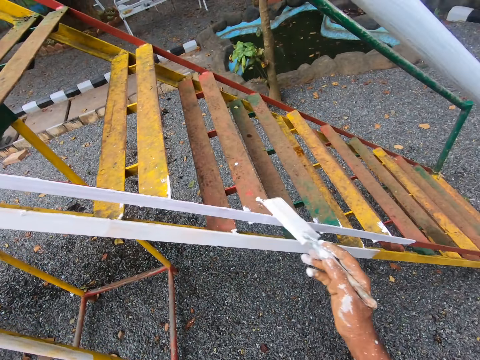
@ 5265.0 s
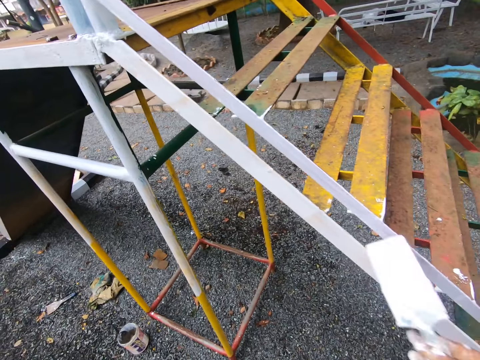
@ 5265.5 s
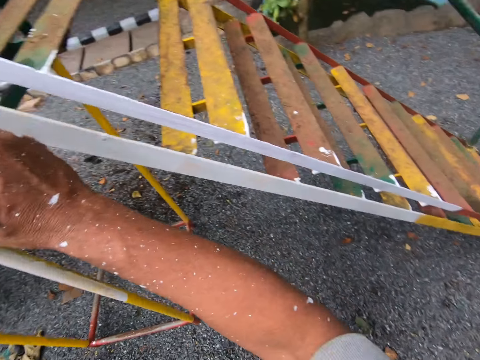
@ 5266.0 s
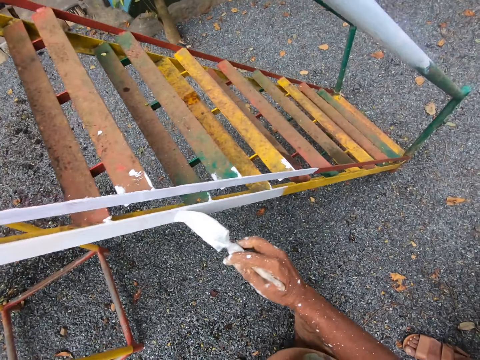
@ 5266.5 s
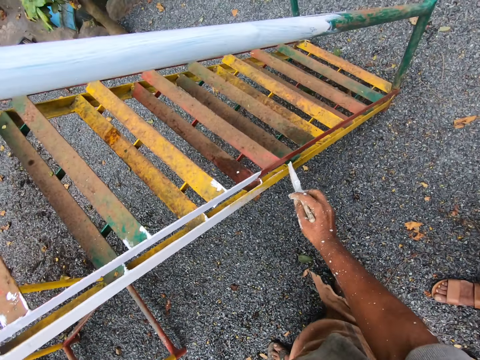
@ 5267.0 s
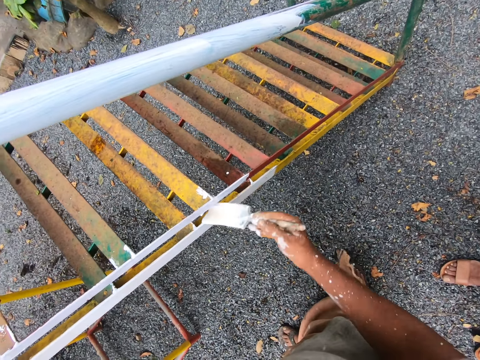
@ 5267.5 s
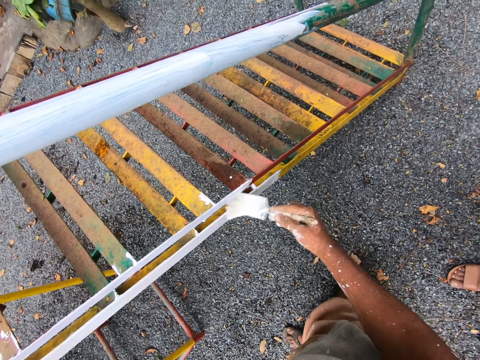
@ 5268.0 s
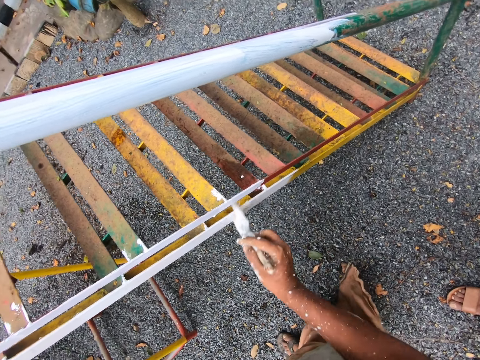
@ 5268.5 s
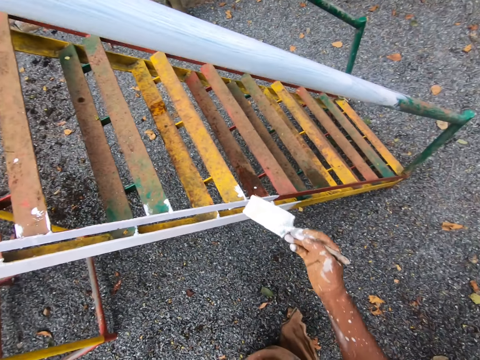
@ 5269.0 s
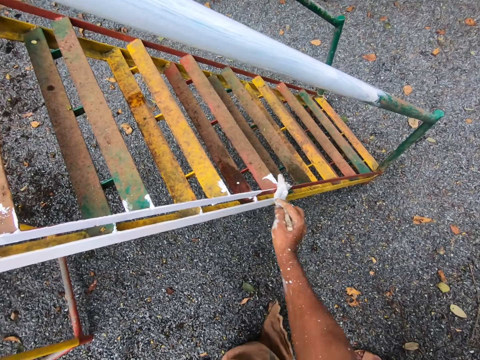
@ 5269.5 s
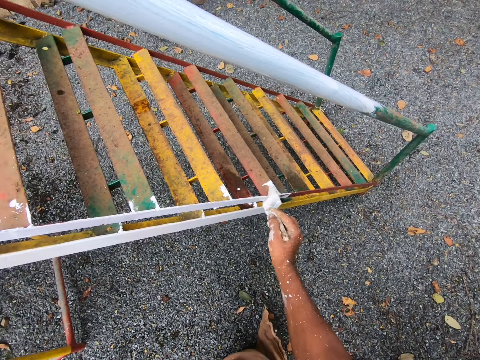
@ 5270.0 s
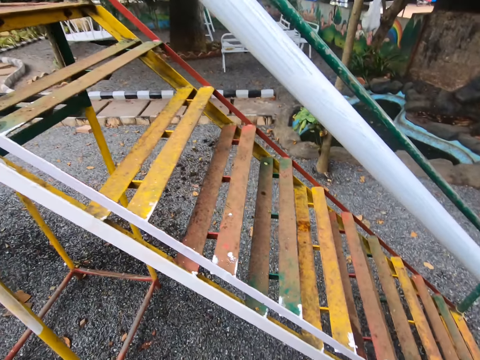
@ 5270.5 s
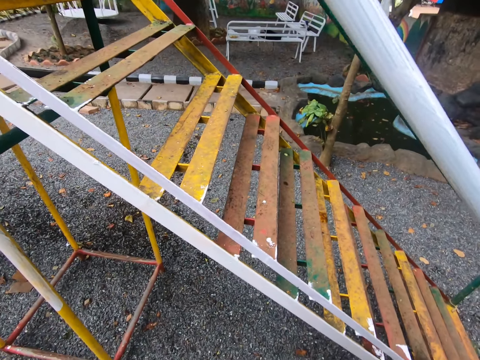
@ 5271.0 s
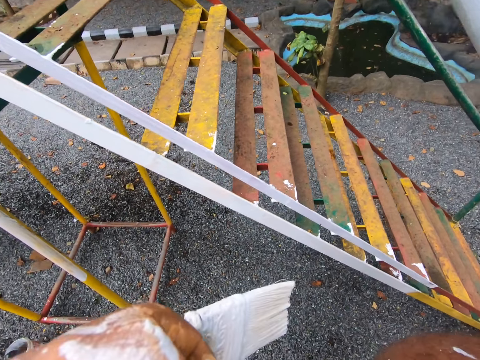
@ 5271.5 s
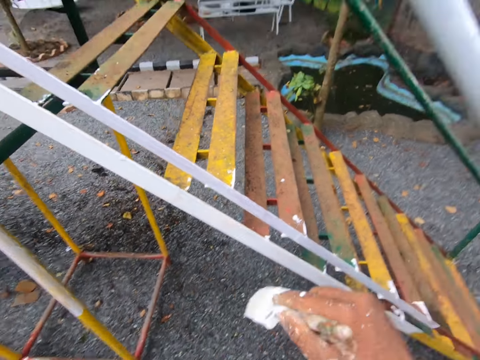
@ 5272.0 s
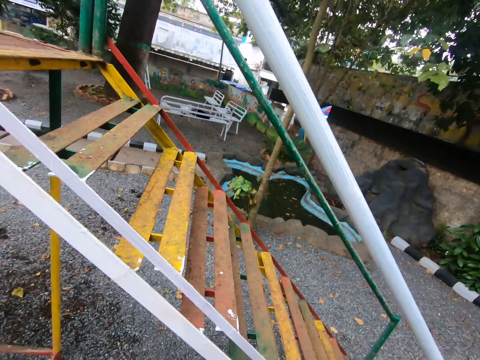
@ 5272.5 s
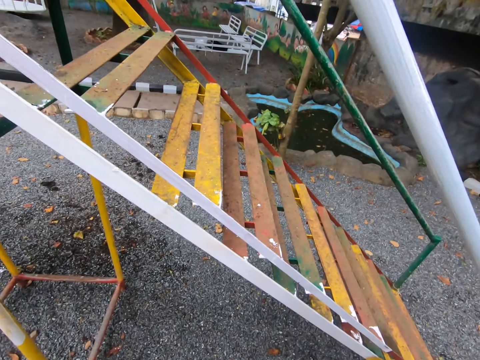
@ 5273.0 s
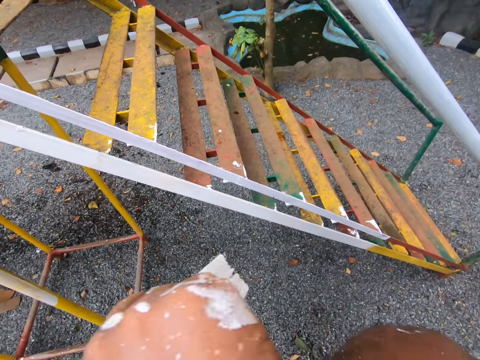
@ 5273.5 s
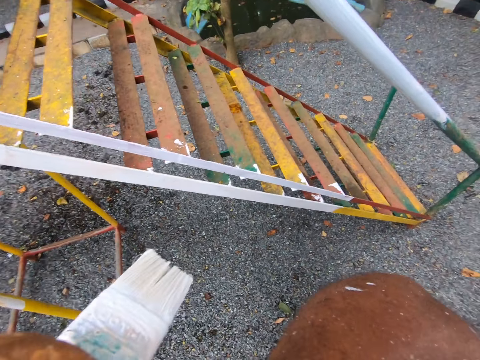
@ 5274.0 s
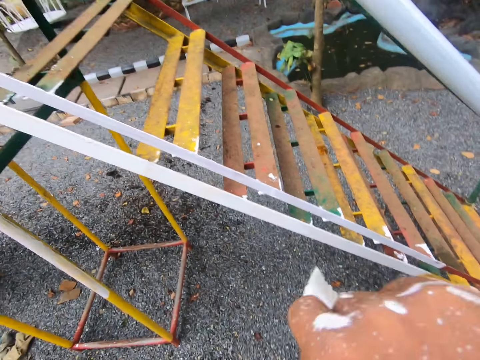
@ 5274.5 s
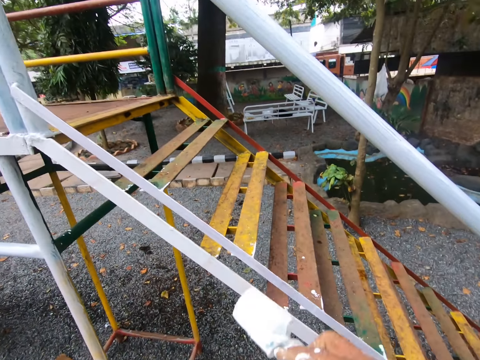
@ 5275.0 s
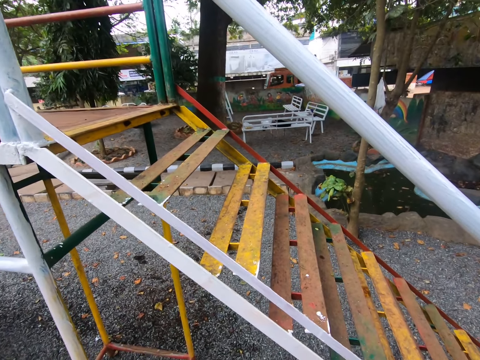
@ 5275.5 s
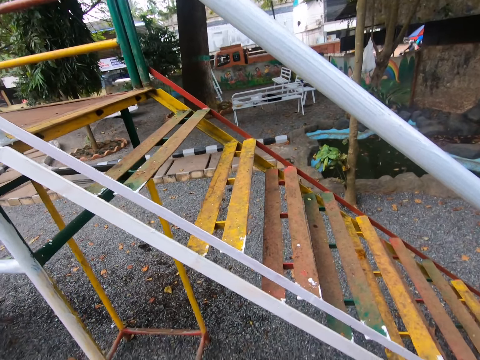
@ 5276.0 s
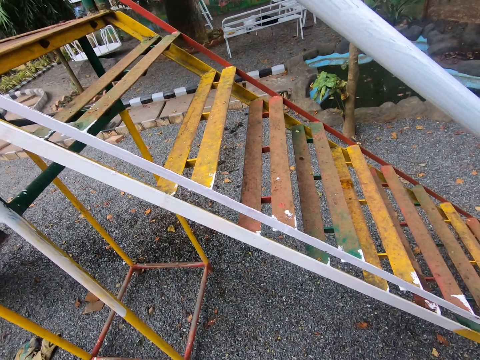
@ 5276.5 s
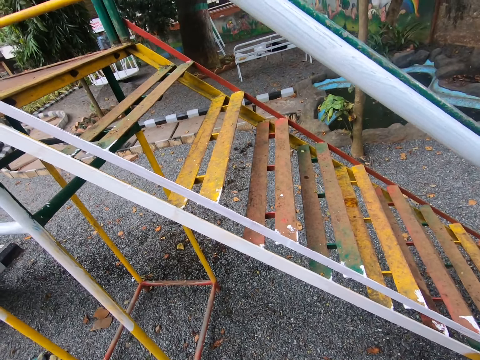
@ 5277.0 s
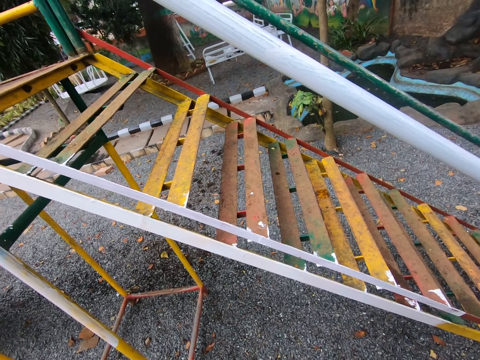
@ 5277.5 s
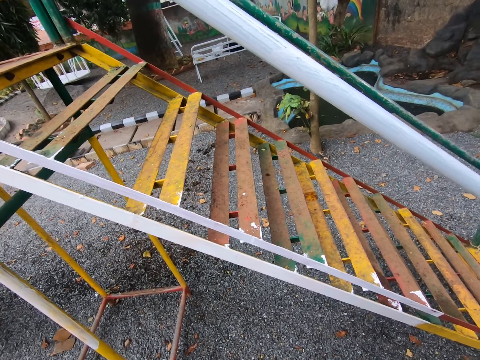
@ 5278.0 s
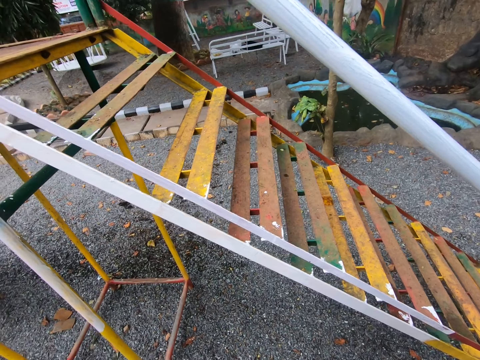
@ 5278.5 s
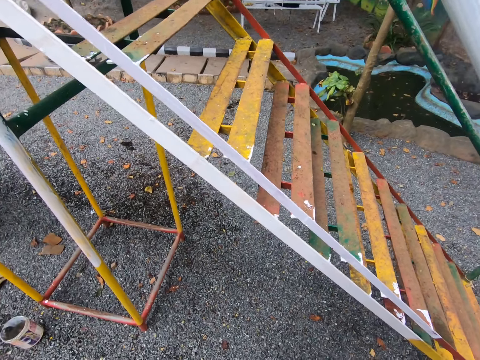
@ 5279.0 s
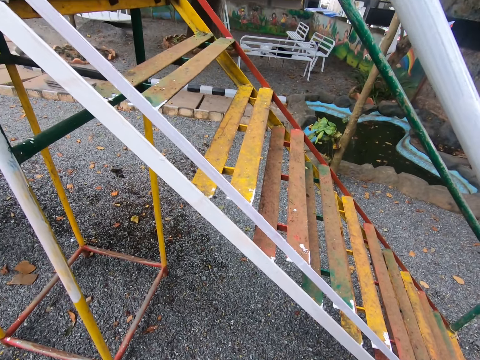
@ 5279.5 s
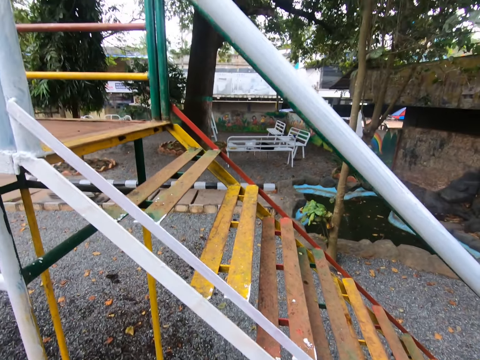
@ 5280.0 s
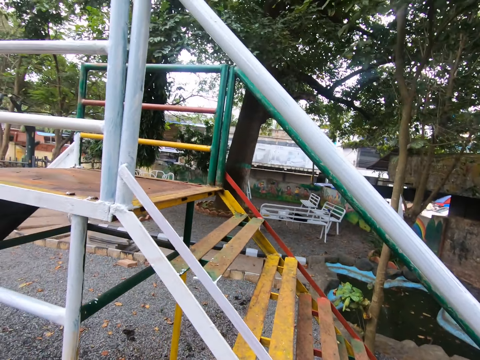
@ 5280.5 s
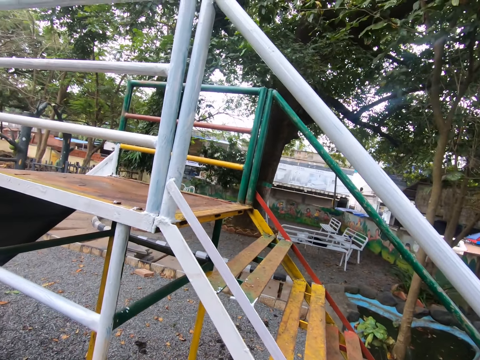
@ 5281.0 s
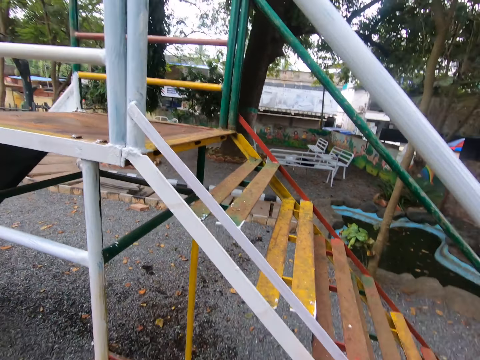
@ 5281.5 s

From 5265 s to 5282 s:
The camera wearer rubs his face. He looks at the swing.

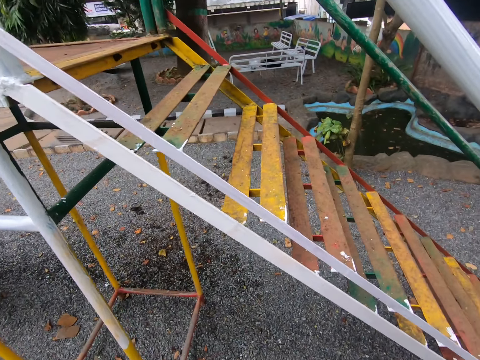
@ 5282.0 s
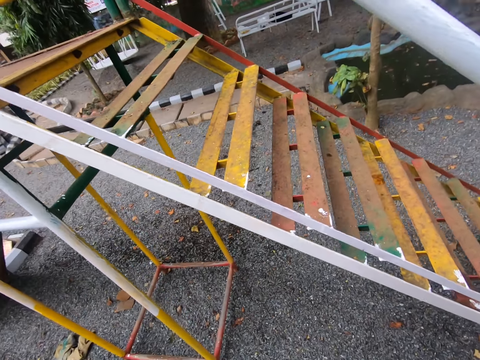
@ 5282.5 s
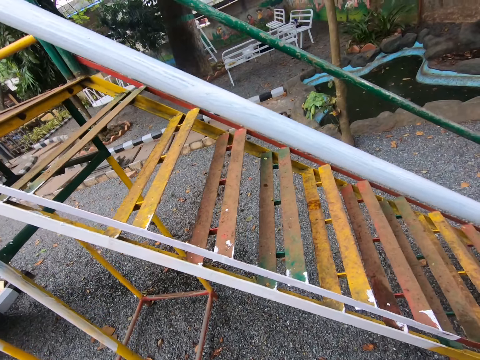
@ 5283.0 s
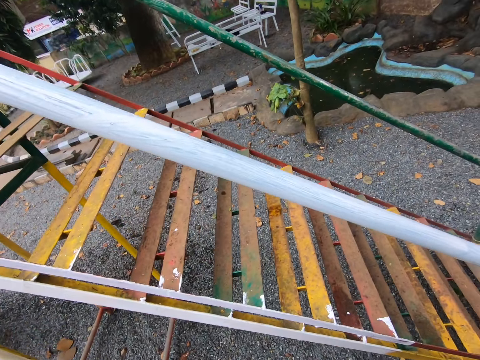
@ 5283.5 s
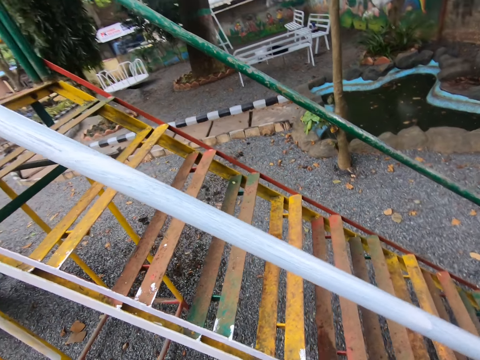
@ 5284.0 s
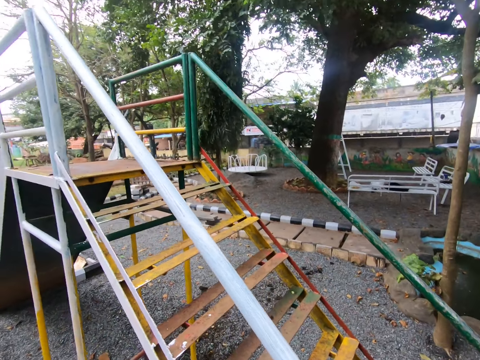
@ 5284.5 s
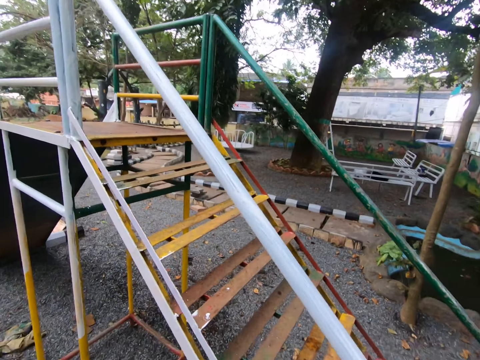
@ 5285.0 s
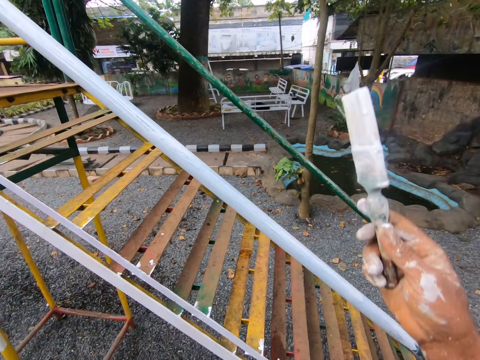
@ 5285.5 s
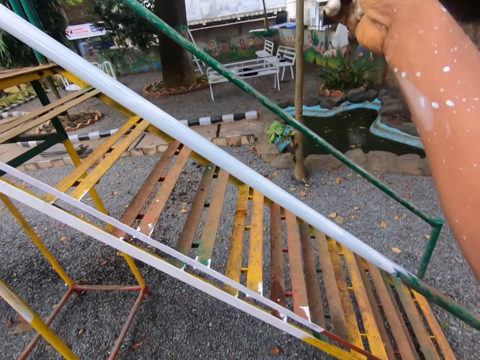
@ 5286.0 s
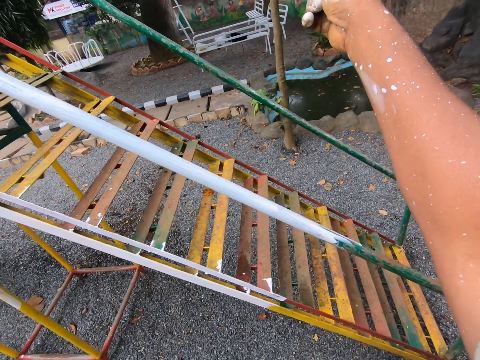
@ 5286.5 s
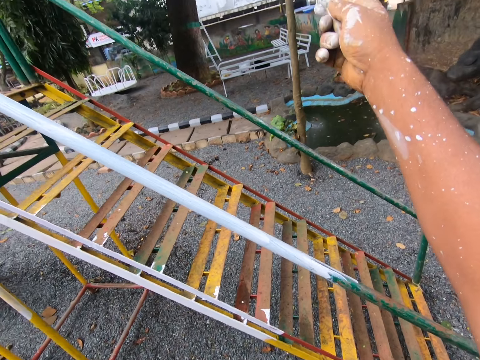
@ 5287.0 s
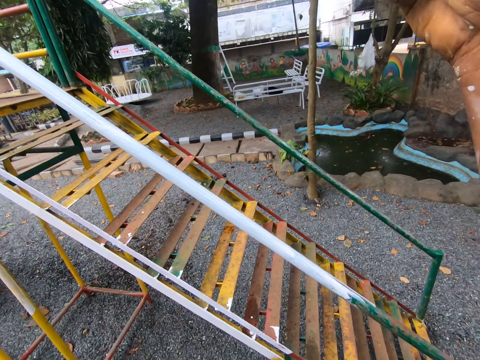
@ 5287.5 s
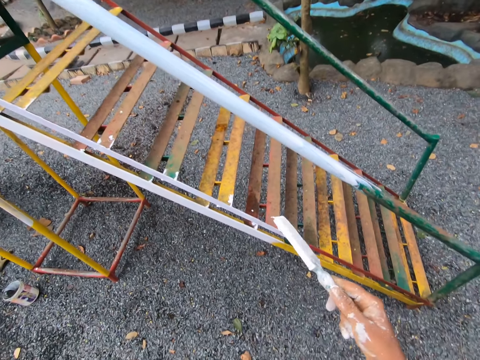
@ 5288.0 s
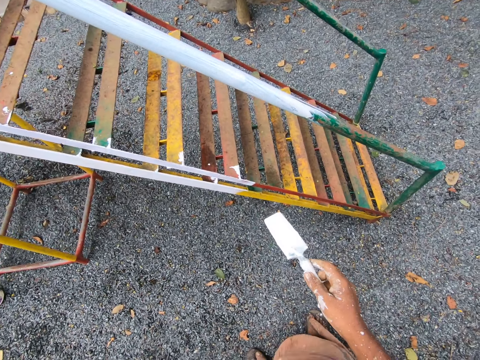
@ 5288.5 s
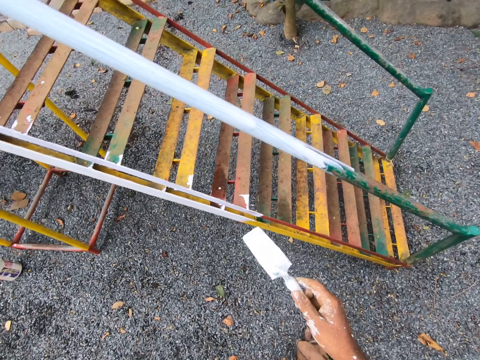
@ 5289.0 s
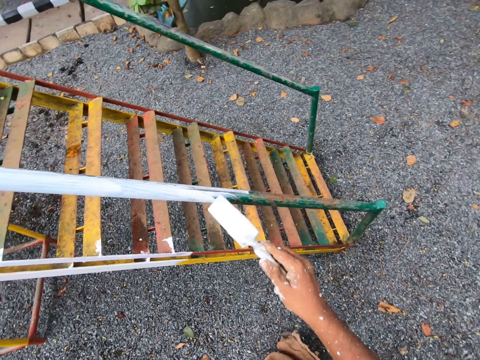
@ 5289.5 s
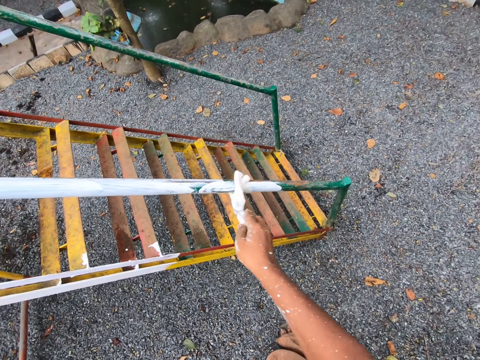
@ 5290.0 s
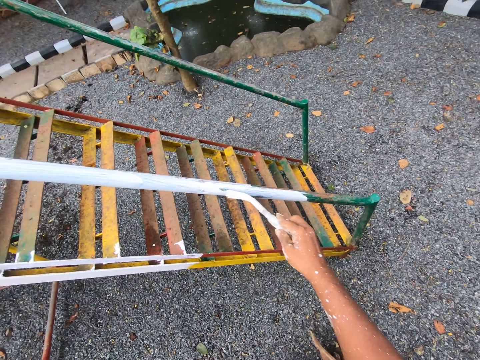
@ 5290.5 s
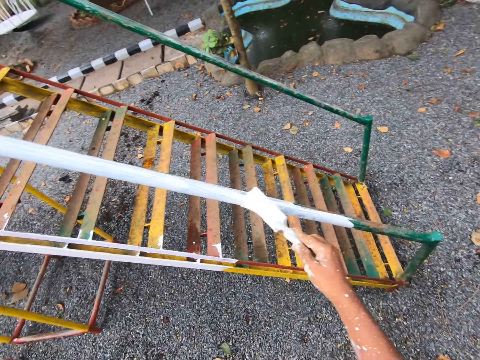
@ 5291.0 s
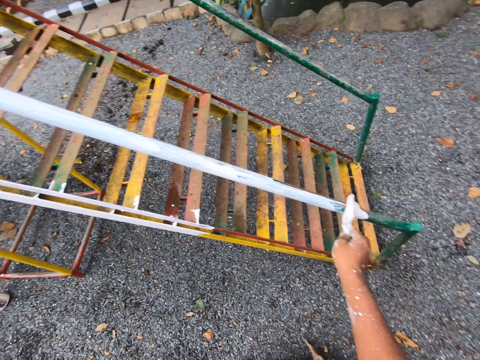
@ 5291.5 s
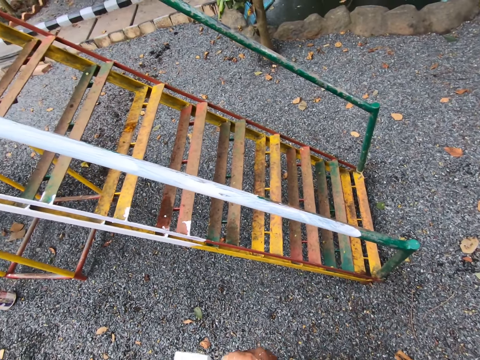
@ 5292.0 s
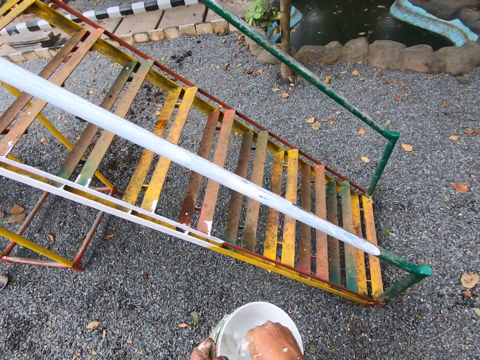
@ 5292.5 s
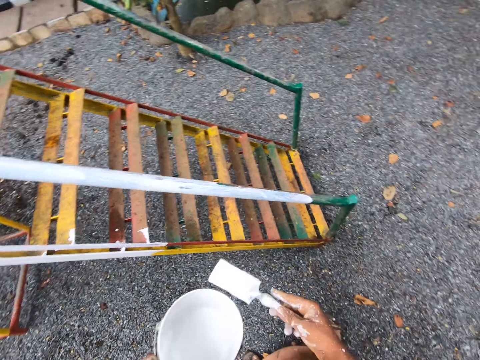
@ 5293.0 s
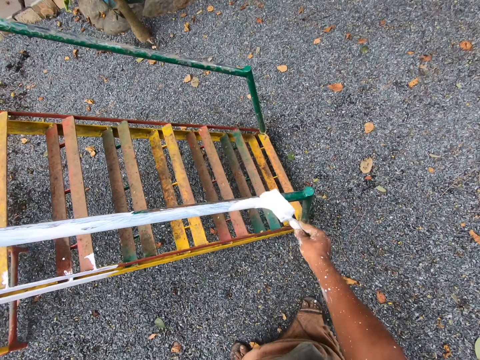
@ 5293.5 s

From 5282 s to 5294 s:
The camera wearer paints the swing with the paint brush. They dip the brush into the paint container. They paint the swing with the paint brush.
